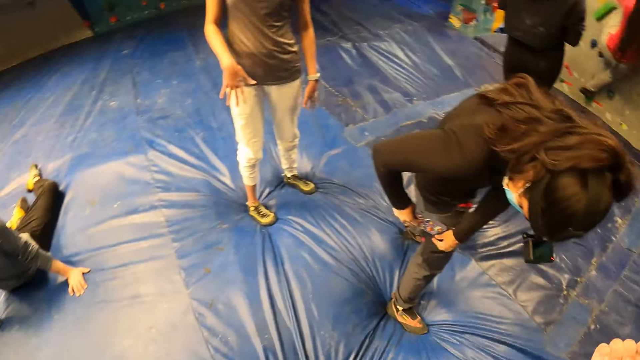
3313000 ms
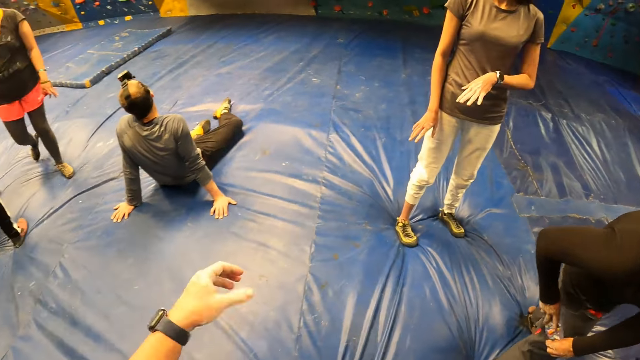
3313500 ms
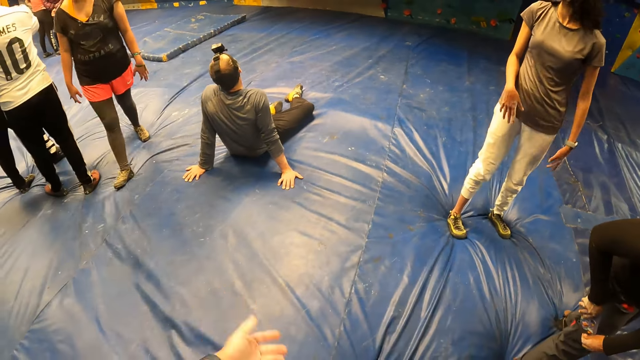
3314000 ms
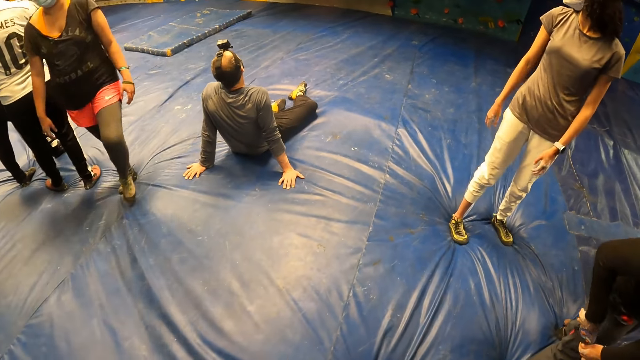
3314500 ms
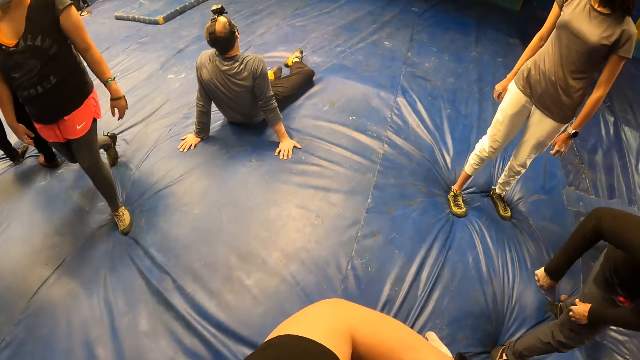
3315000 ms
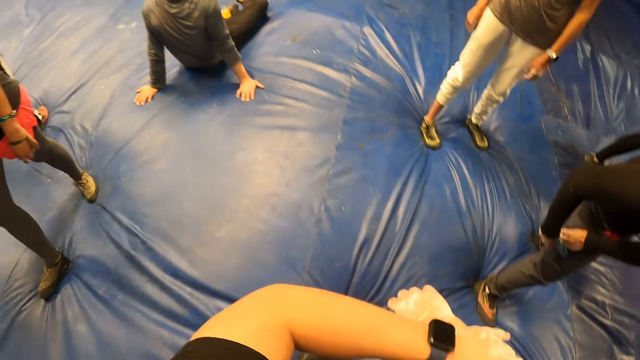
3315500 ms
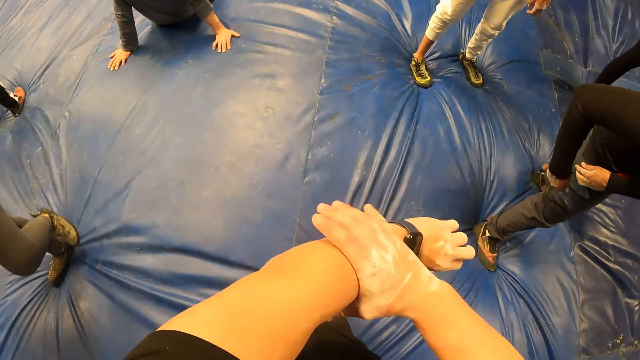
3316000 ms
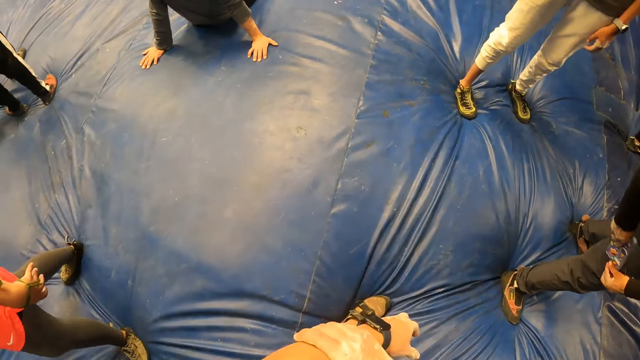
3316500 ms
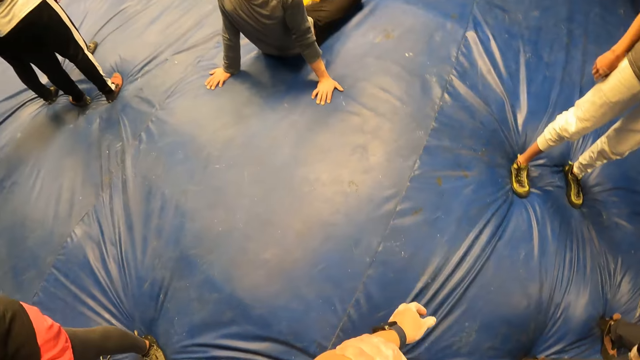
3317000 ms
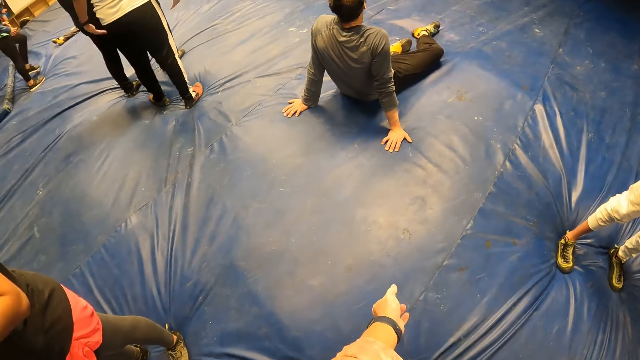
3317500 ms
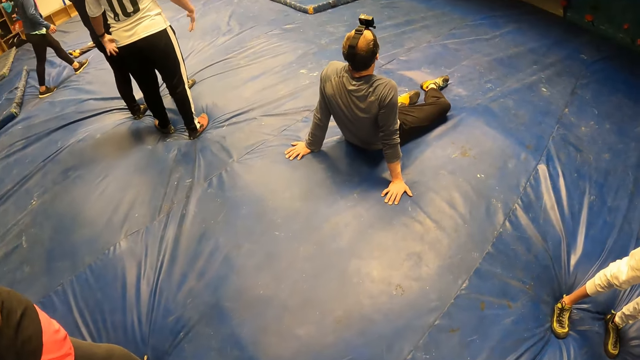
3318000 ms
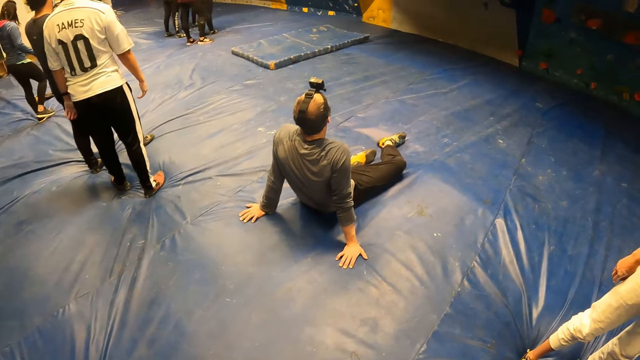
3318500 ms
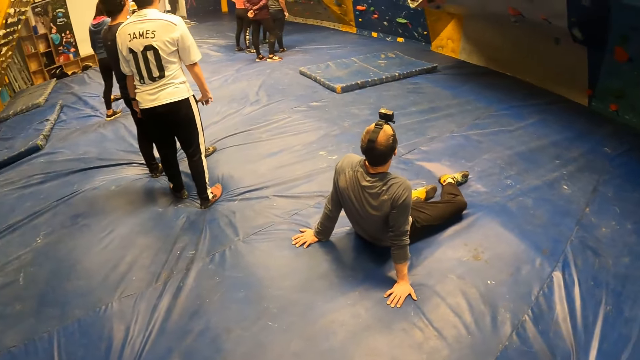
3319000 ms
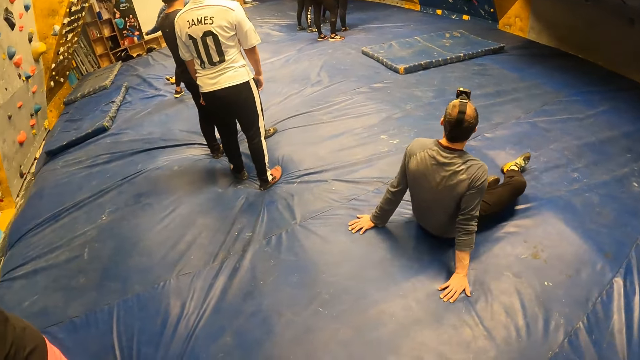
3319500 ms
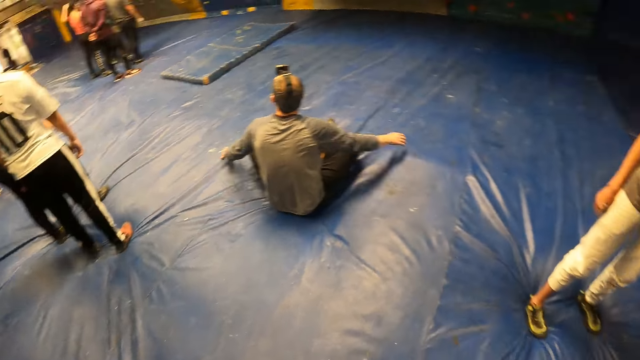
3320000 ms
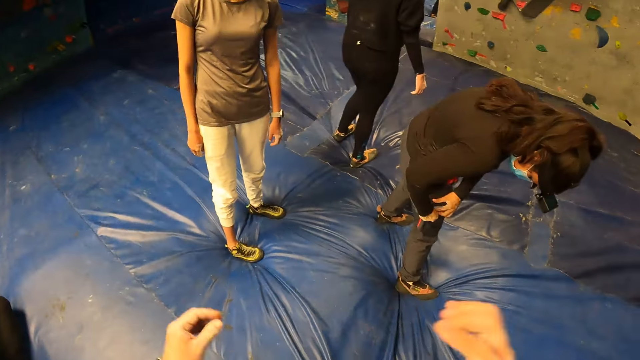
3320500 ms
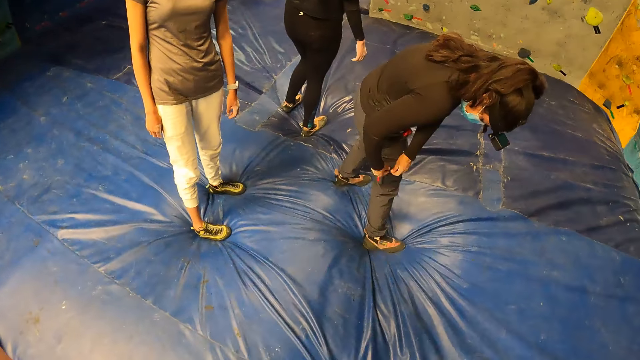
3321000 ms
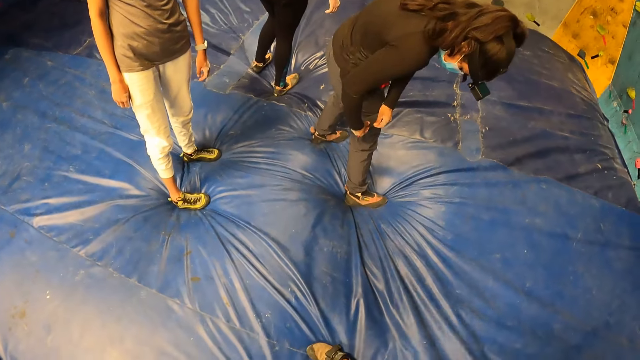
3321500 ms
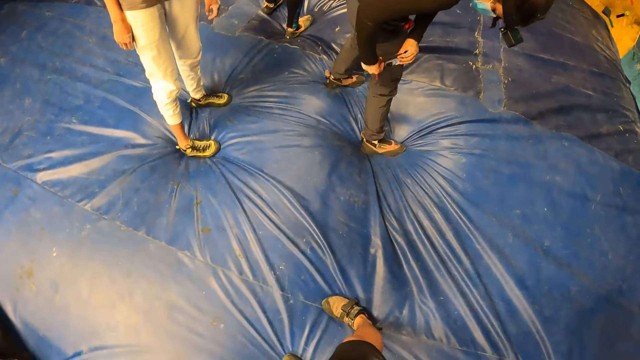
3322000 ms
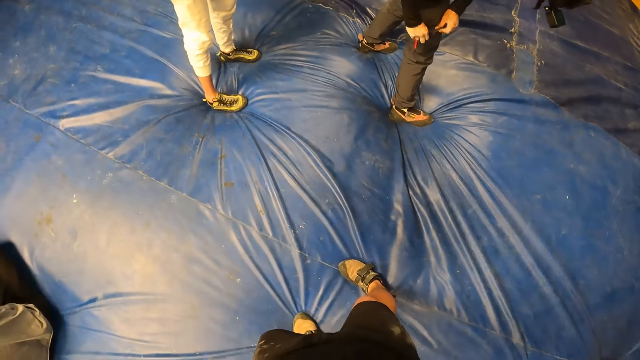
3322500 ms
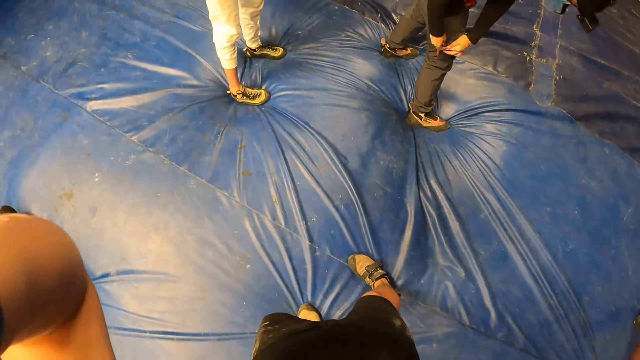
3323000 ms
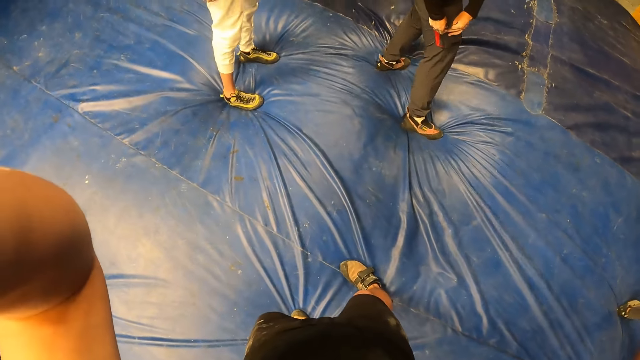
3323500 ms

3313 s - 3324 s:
The camera wearer exercises his hands. A woman moves around. The camera wearer stares around. Another woman closes the pocket.

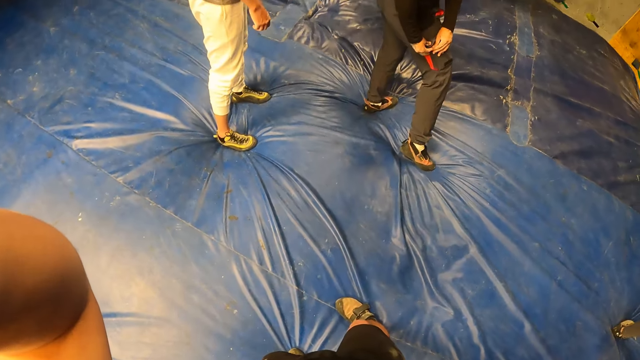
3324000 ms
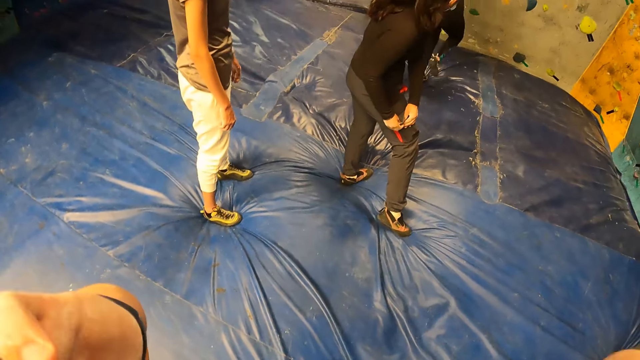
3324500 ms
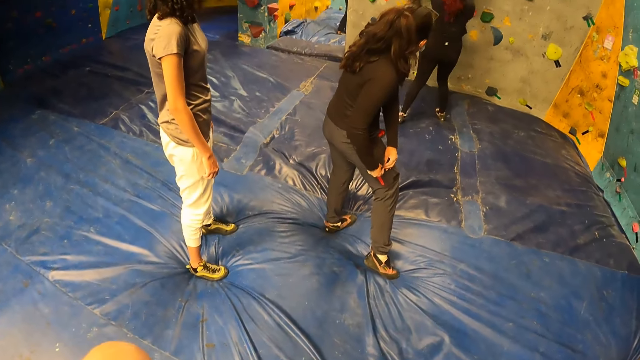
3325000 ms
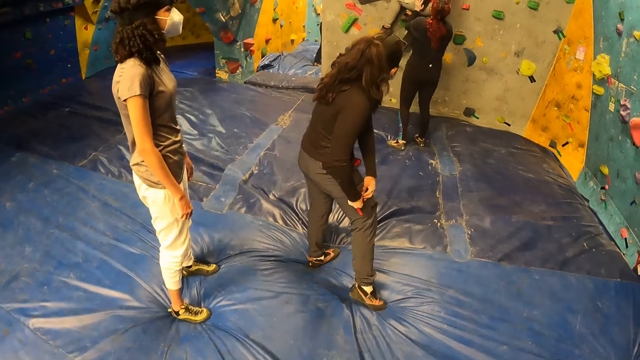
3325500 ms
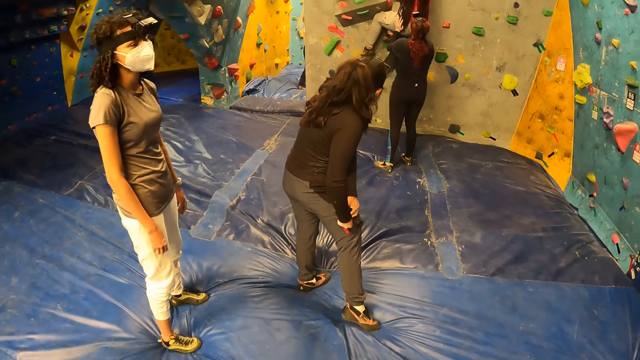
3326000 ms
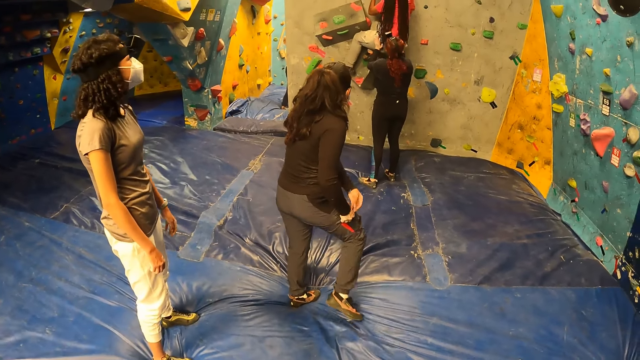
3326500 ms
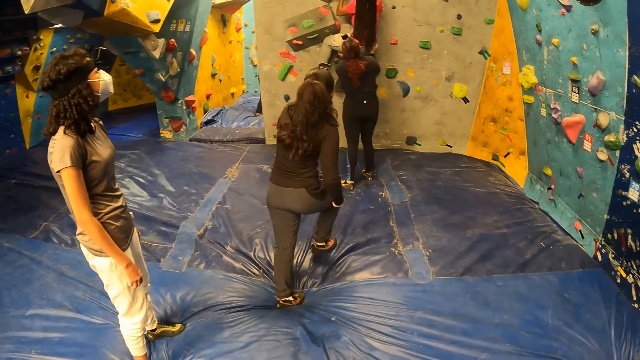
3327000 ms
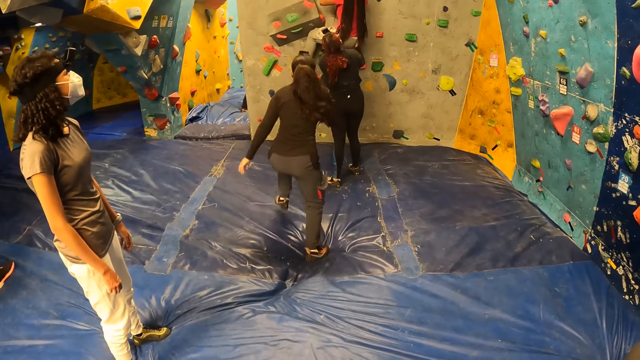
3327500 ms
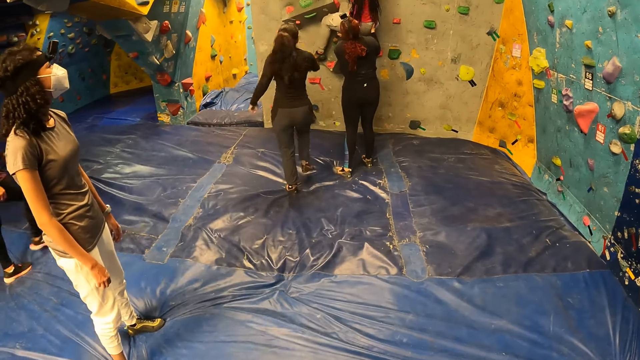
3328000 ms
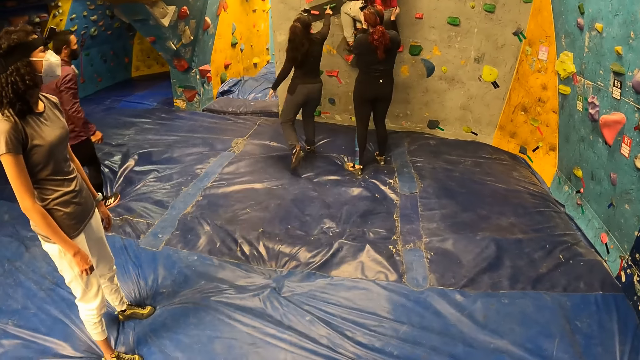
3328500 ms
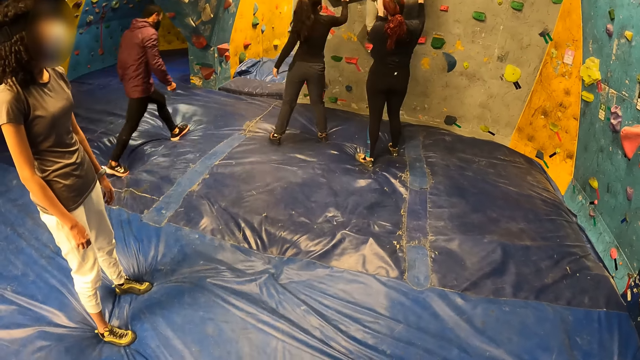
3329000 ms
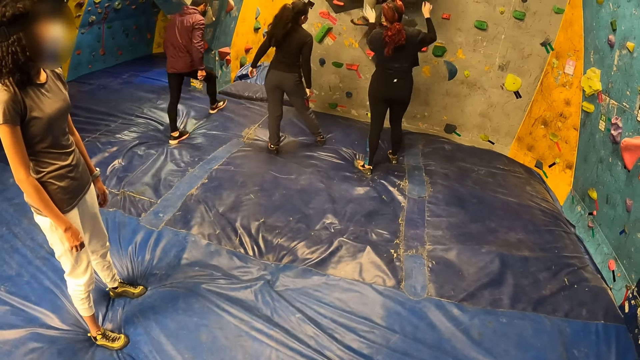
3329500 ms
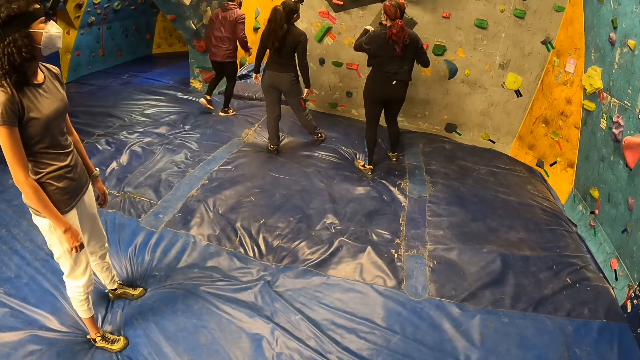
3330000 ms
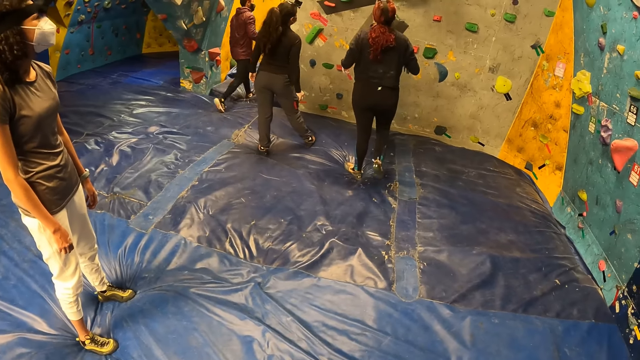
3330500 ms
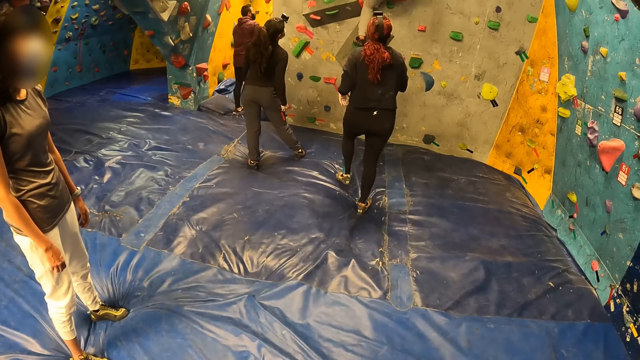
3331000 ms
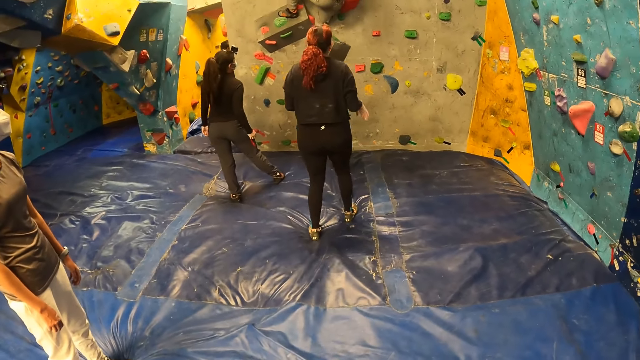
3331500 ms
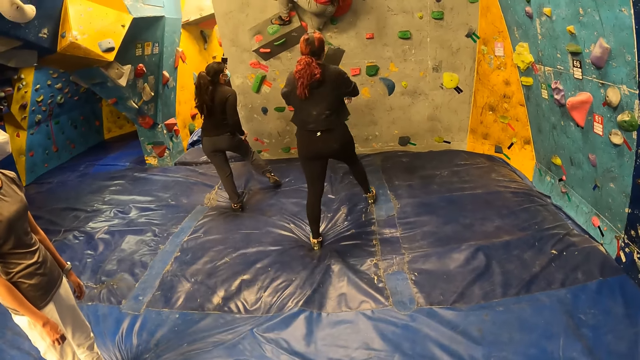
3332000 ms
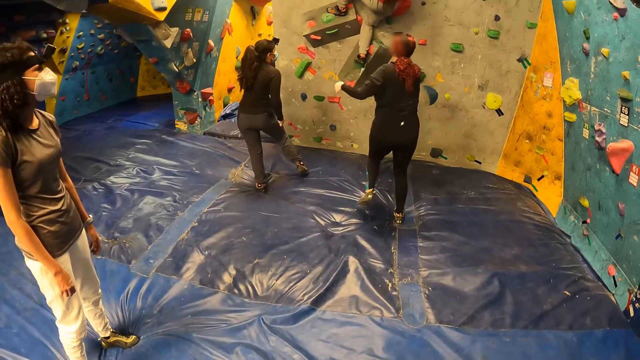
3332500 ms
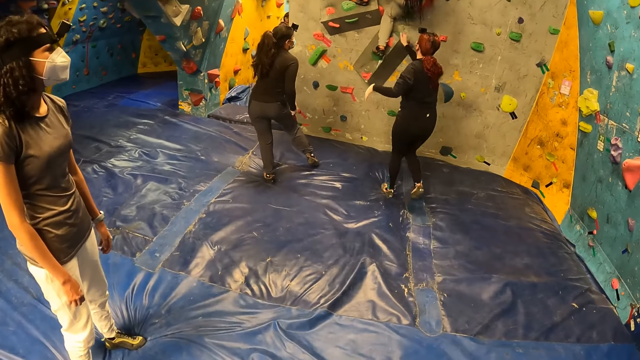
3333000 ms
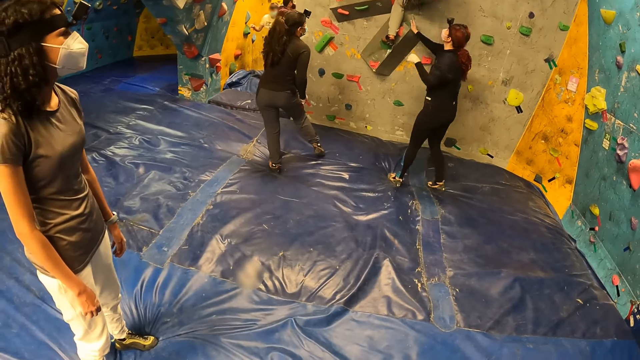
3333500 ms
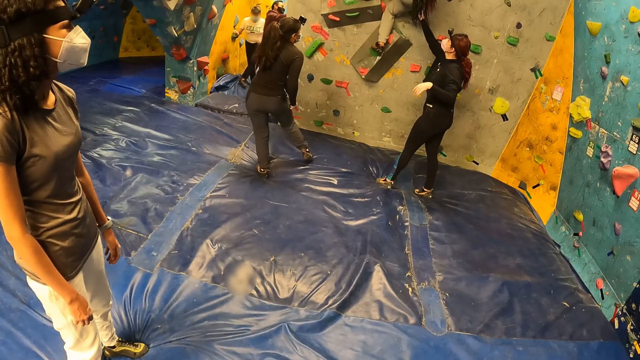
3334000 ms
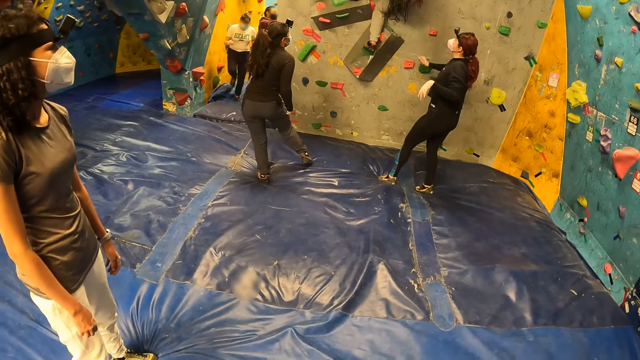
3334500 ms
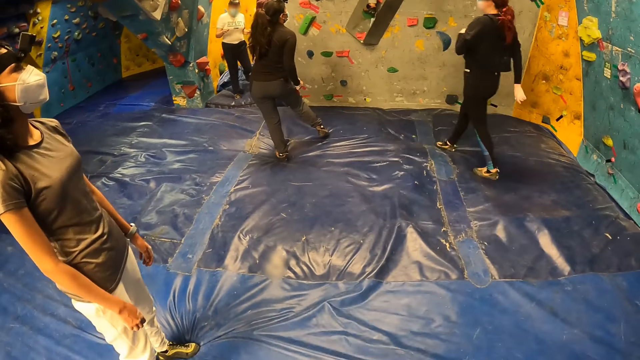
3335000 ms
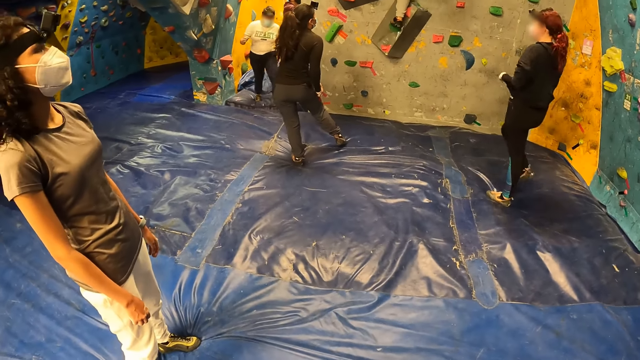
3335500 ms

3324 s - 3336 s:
A woman supports another woman. A third woman runs towards the bouldering wall and towards the other woman. A man walks away. The third woman touches a climbing hold with her right hand. The other woman climbs the bouldering wall. The third woman adjusts the phone in her pocket with her right hand. The first woman guides the other woman.
